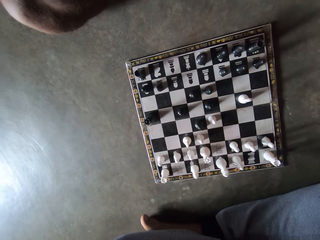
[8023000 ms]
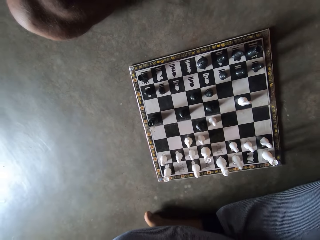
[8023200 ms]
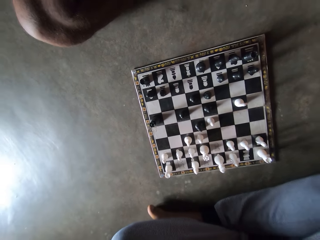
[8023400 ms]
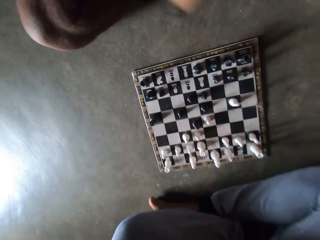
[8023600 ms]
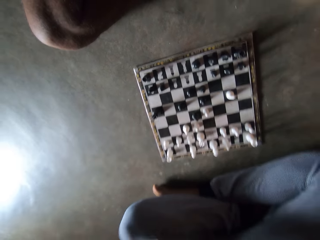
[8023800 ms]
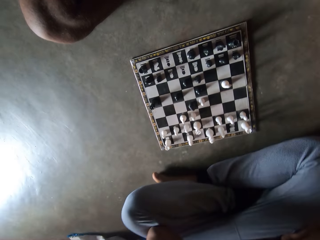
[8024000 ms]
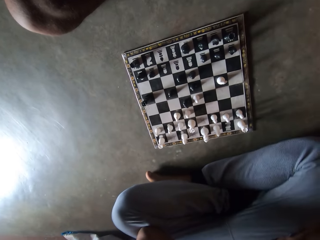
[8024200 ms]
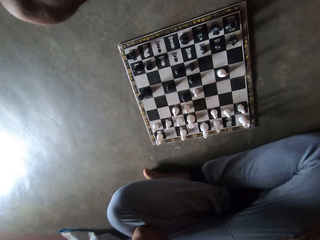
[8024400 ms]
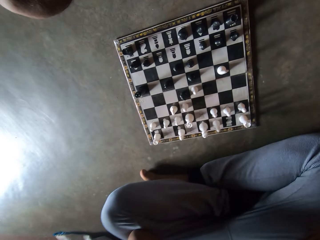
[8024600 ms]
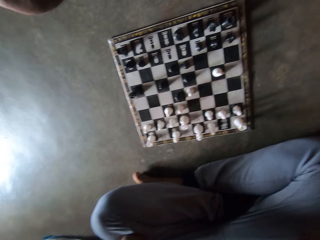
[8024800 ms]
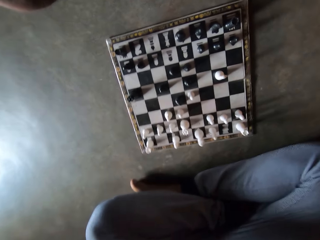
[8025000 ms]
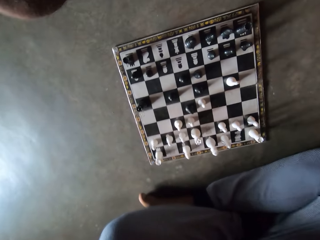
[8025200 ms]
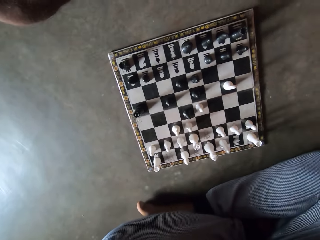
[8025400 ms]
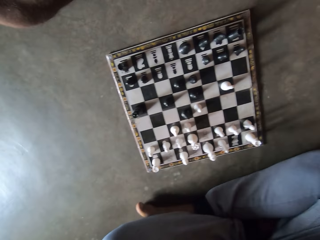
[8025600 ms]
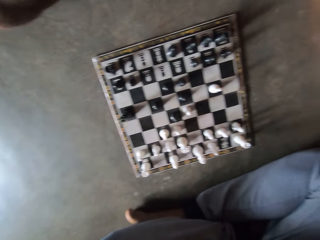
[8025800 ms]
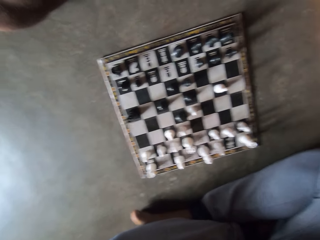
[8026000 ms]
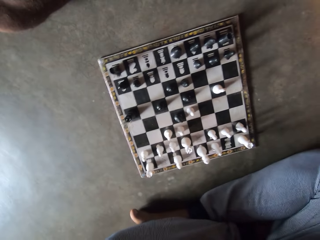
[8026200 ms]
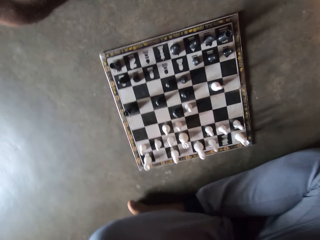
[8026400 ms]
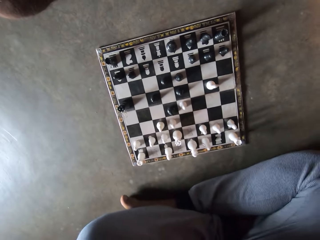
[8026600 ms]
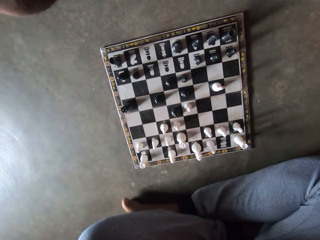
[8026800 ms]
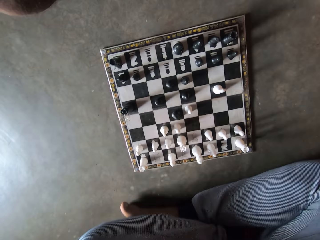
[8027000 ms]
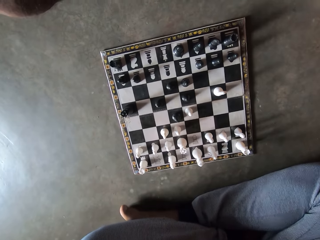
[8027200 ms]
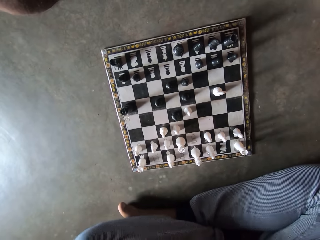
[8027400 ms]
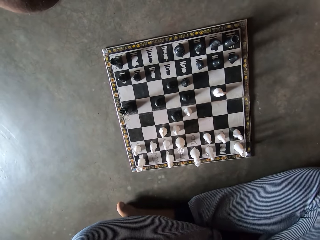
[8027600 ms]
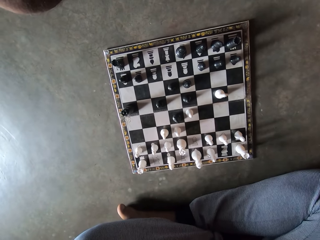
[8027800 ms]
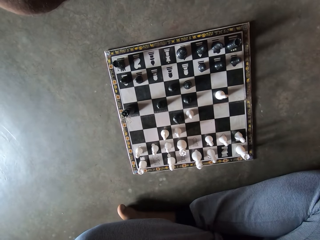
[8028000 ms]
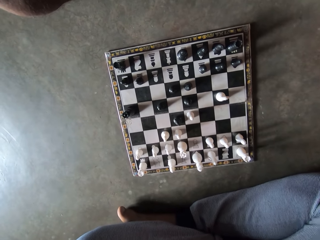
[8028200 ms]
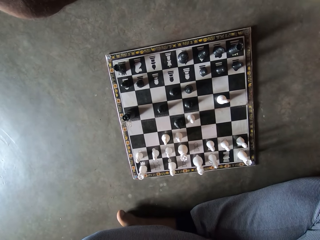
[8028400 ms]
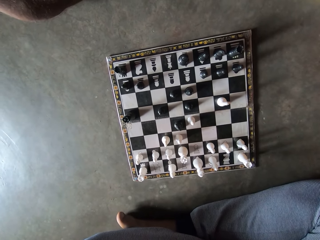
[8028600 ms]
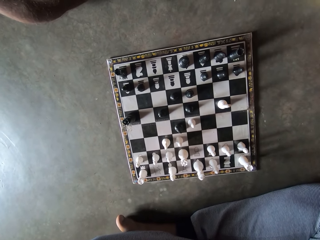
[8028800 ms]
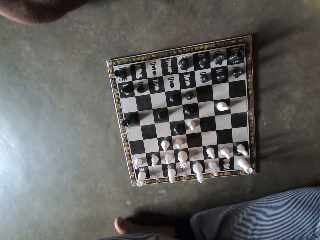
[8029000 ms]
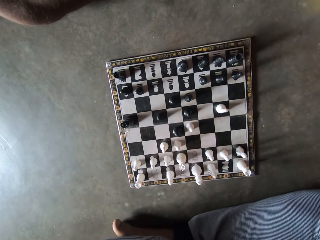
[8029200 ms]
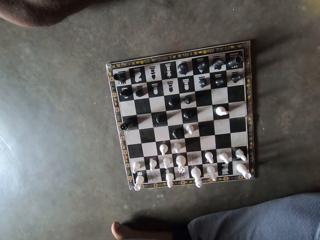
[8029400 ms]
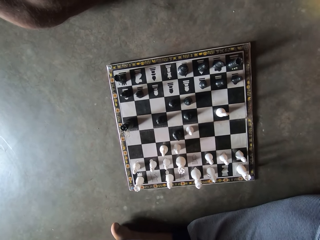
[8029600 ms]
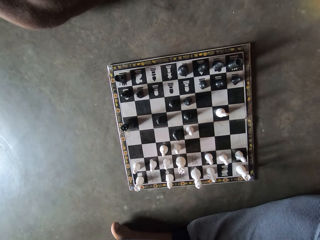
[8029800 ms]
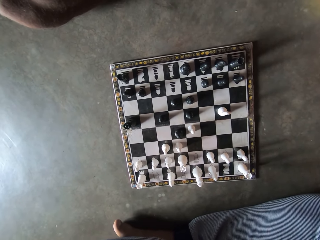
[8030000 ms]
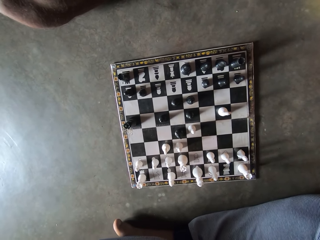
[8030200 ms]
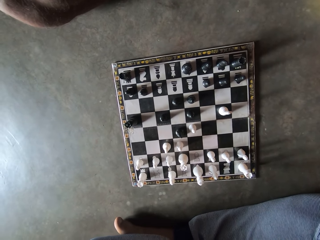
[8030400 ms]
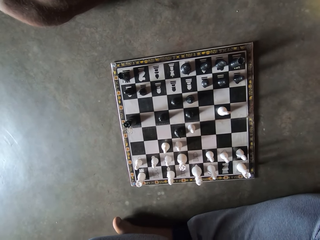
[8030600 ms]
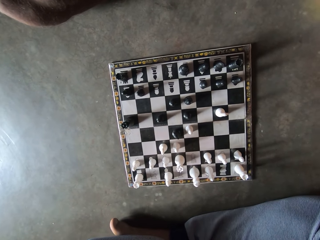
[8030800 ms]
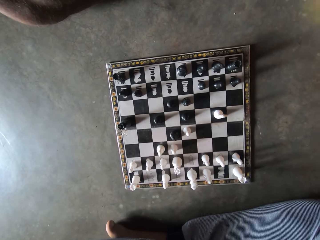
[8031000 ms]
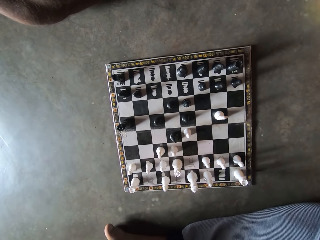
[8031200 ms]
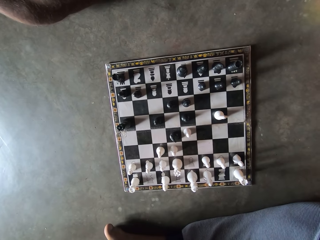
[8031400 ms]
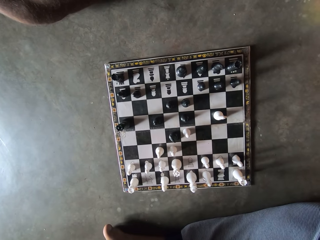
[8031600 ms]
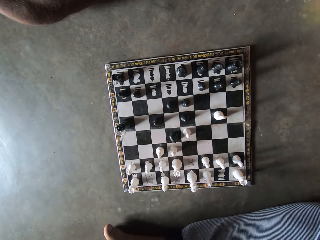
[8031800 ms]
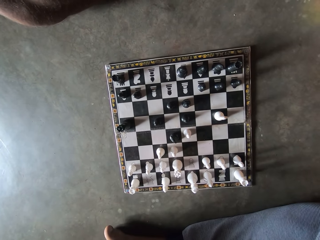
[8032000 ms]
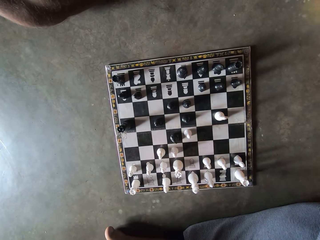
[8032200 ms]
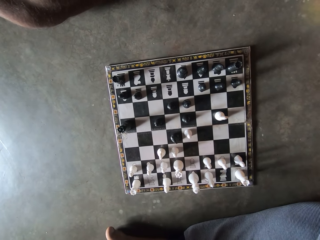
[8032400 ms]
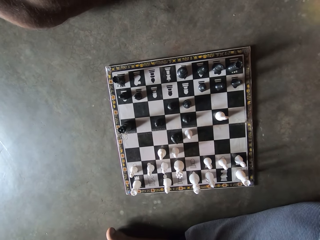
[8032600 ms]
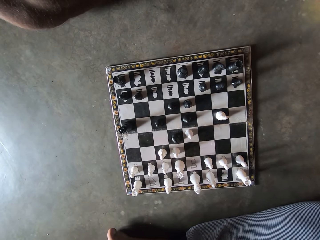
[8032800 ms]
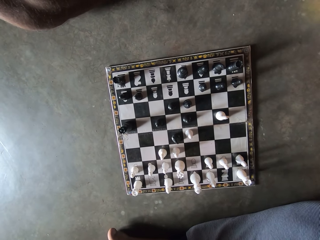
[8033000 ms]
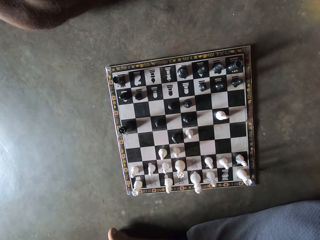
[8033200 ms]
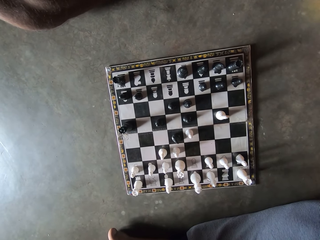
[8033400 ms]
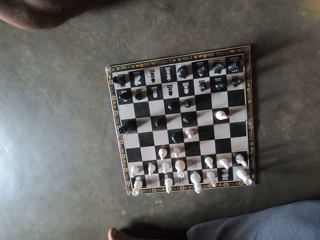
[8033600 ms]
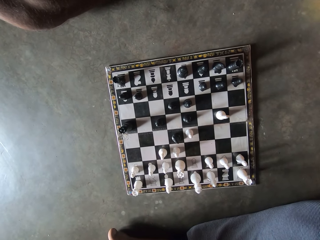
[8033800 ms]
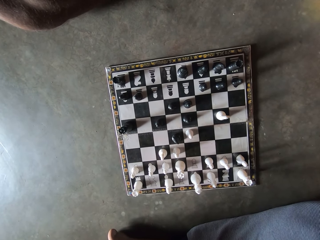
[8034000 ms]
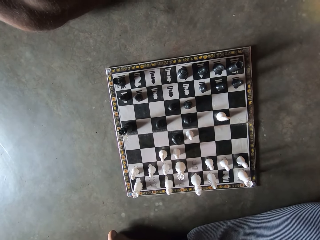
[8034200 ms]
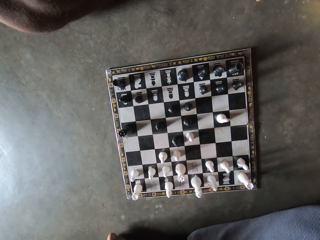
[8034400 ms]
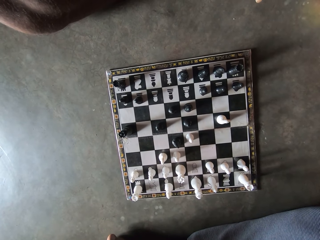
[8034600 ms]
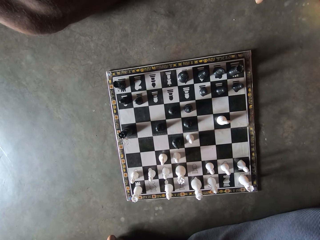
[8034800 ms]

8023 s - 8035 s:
The camera wearer looks at the chessboard on the floor. A man waves up a hand. The man looks at the chessboard on the floor.

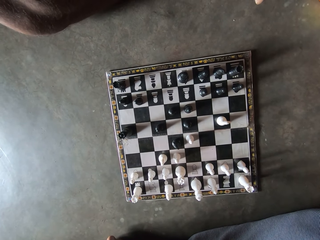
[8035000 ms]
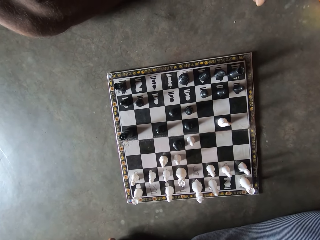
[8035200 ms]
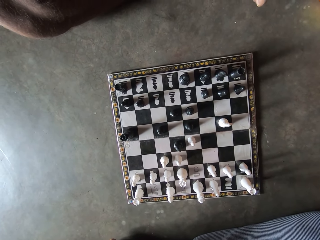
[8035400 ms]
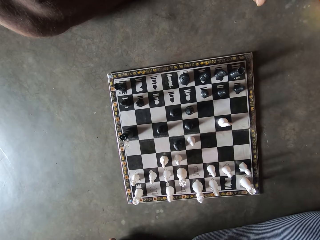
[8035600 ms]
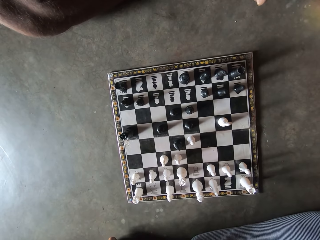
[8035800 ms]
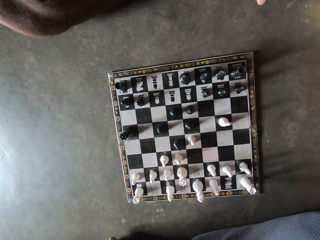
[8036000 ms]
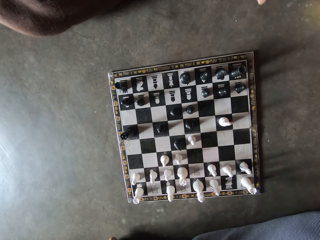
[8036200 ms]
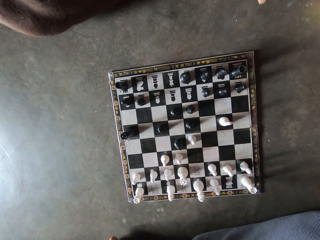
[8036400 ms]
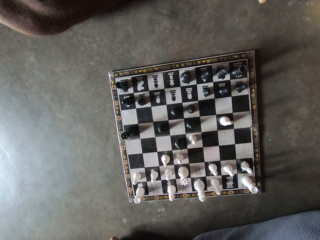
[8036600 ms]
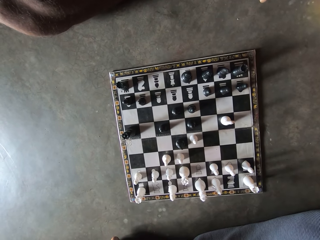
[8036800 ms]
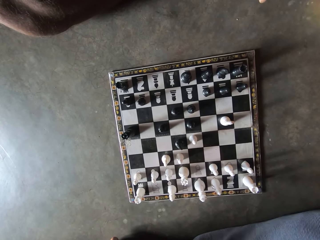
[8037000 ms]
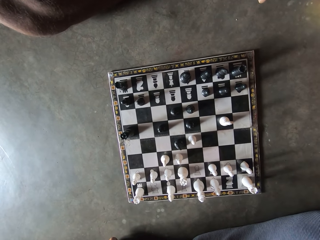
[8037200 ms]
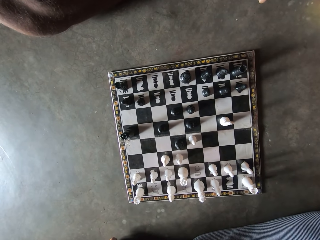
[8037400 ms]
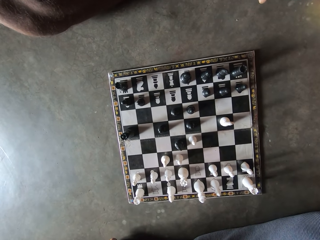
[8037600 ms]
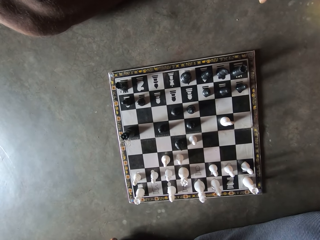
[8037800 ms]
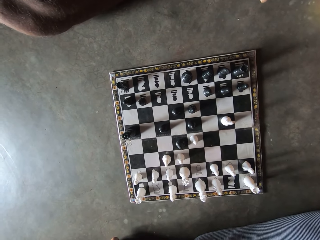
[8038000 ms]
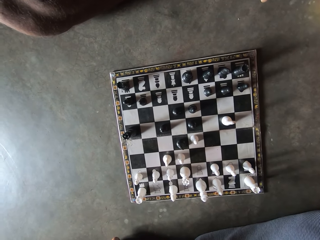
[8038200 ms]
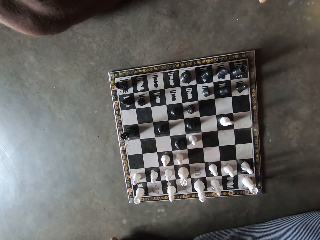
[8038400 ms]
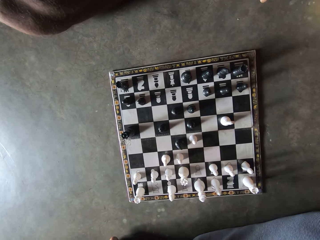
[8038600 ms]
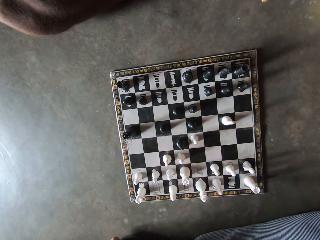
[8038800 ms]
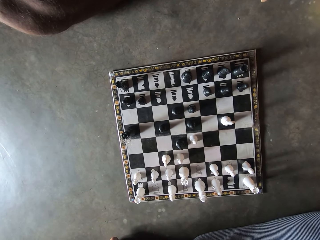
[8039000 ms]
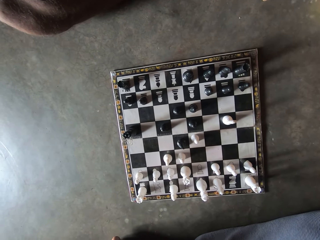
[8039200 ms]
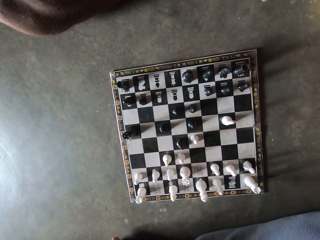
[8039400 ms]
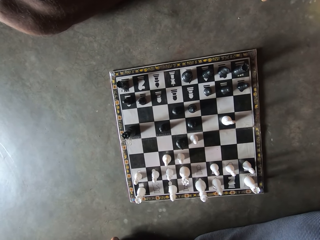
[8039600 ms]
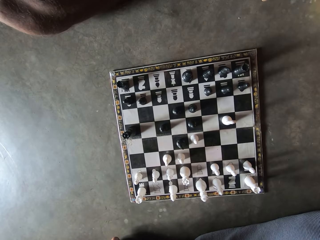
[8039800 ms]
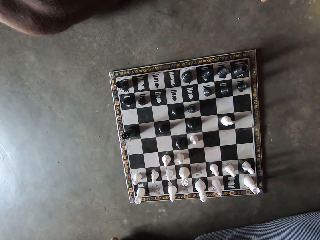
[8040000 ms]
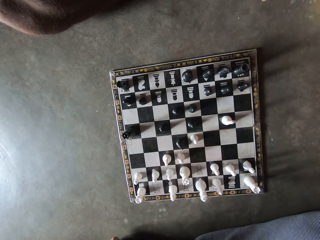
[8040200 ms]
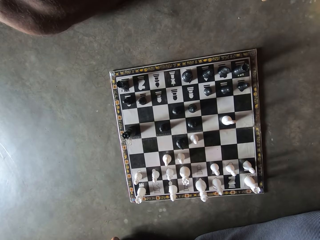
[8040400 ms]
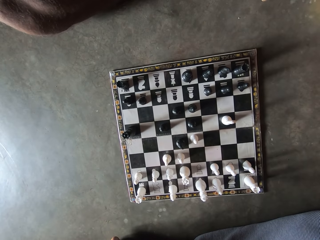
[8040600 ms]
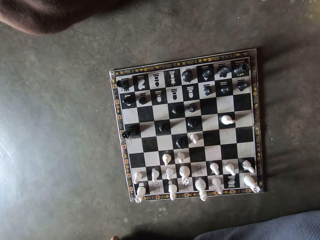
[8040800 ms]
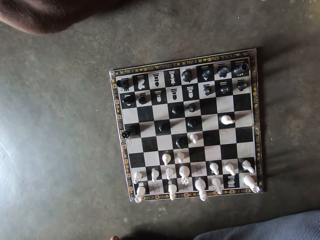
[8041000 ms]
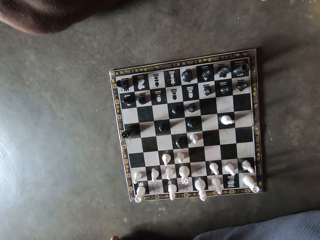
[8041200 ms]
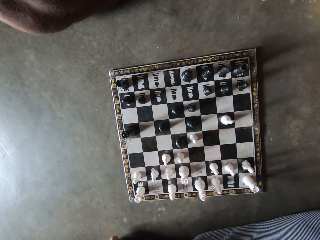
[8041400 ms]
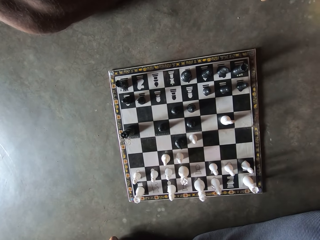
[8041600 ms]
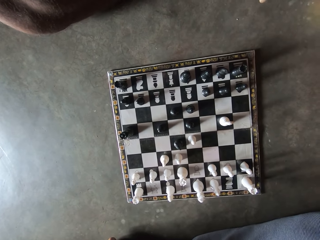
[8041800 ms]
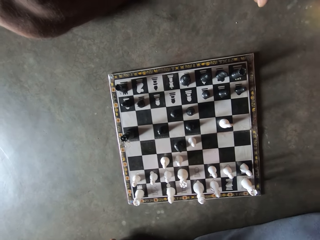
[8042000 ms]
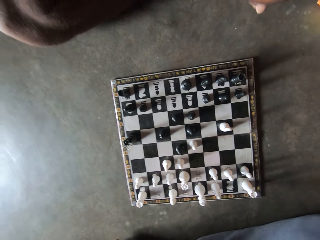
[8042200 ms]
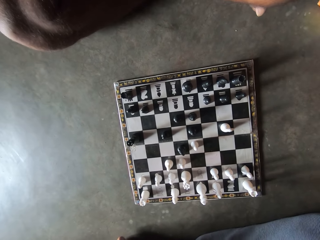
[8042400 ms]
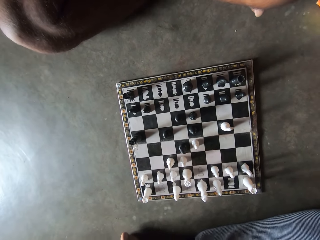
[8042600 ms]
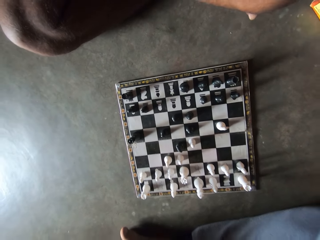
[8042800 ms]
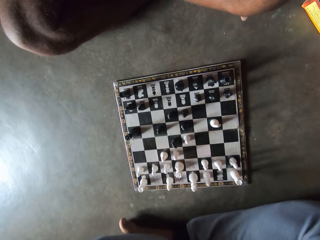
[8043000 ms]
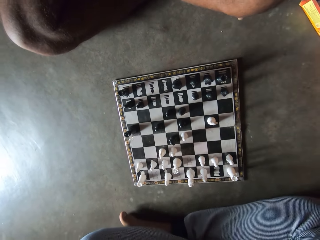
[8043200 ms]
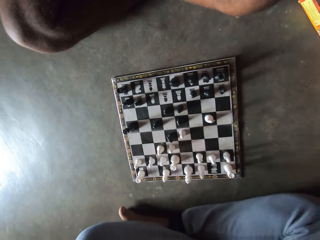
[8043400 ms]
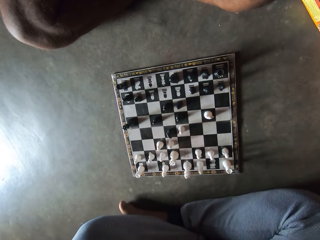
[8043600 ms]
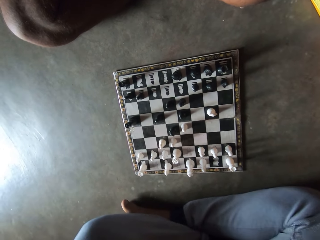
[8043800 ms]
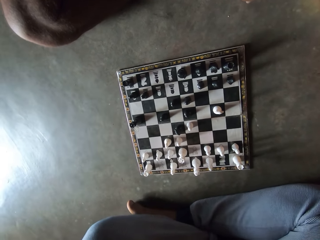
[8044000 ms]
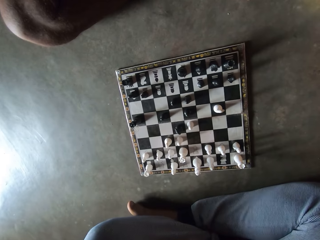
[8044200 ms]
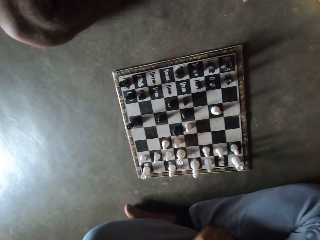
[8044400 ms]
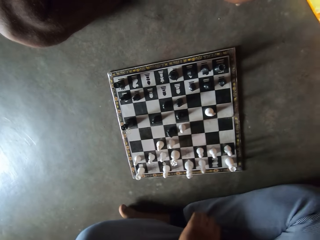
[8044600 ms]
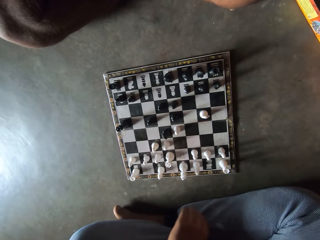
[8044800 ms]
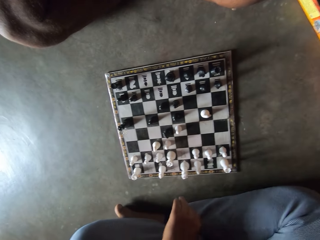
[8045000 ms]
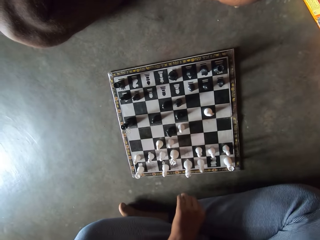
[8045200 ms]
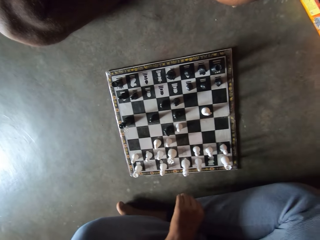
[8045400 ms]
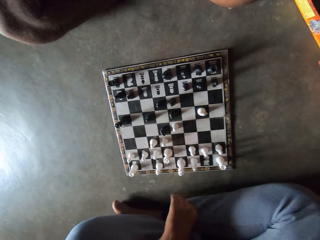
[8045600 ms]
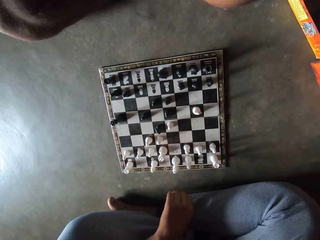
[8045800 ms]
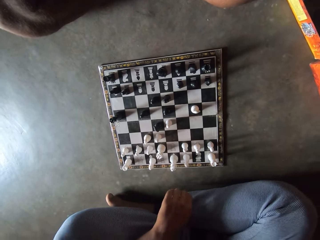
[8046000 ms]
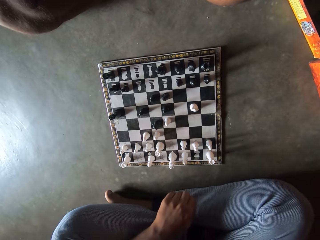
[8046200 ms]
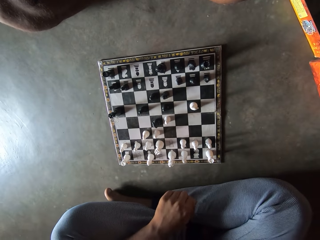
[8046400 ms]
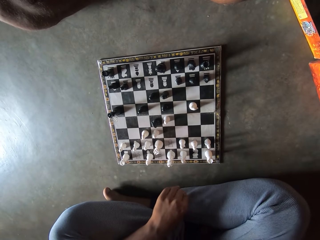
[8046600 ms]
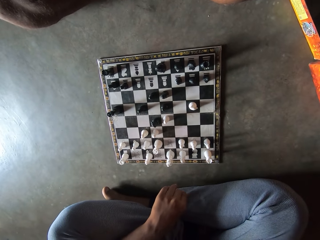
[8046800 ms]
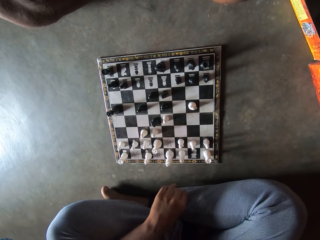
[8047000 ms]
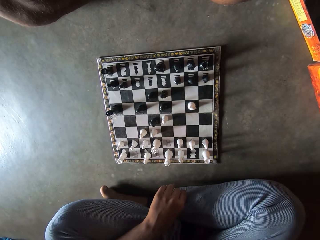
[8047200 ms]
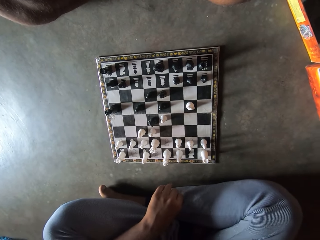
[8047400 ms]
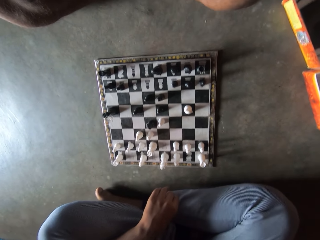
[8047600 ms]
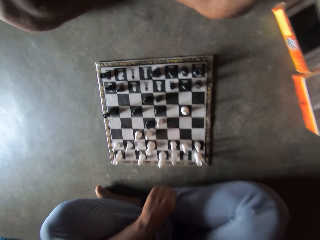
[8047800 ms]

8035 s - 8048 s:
The camera wearer moves hands around.
